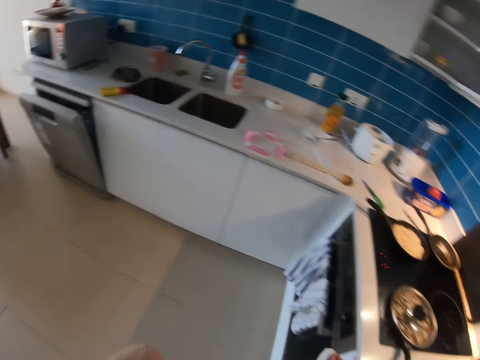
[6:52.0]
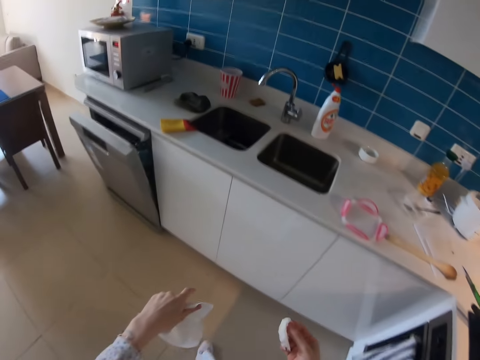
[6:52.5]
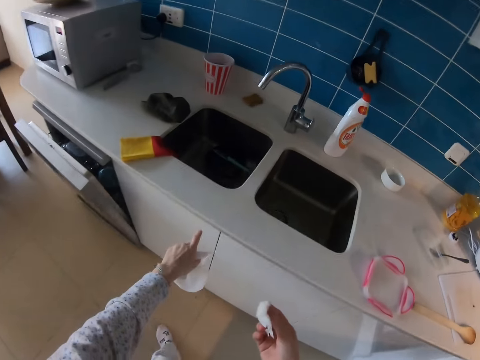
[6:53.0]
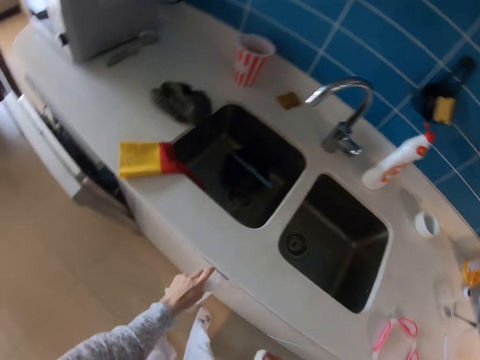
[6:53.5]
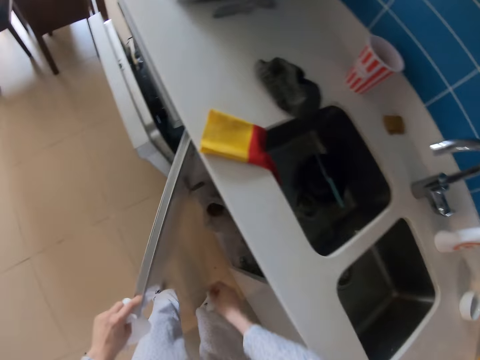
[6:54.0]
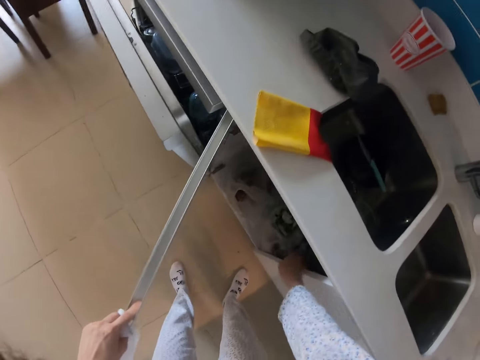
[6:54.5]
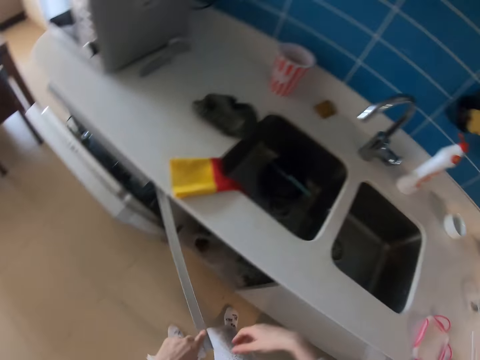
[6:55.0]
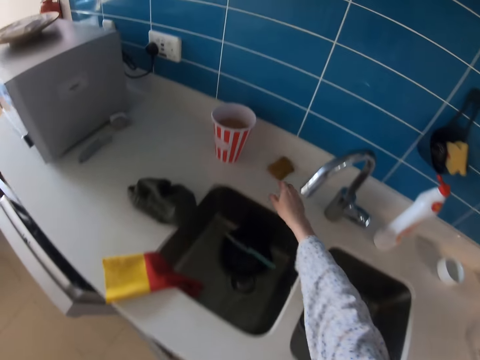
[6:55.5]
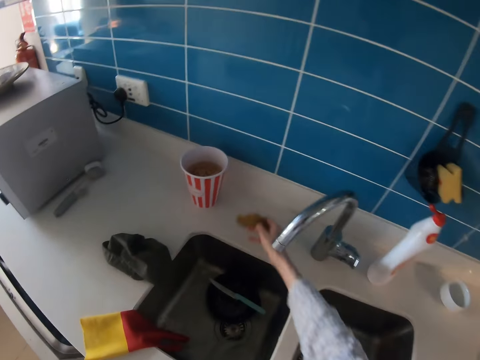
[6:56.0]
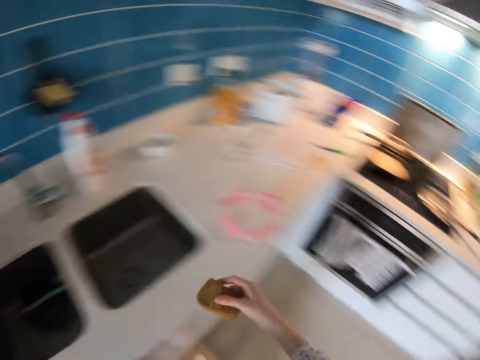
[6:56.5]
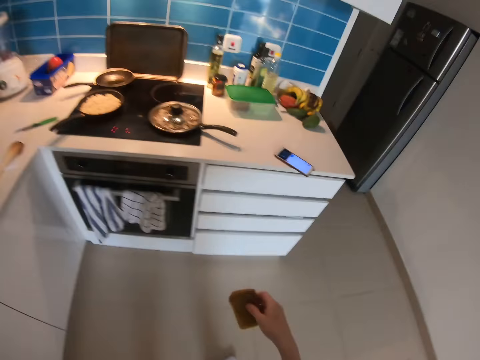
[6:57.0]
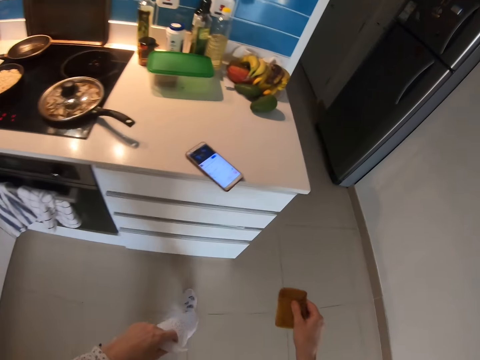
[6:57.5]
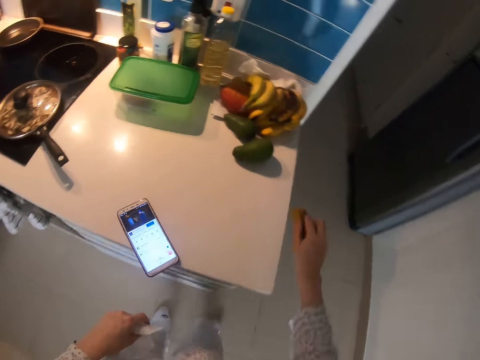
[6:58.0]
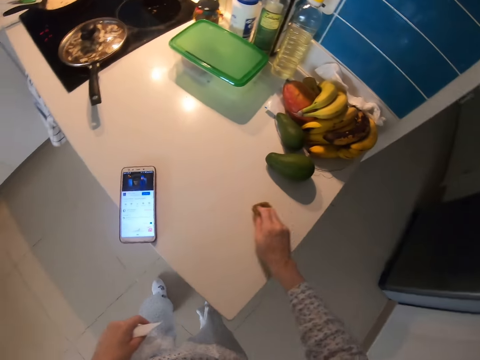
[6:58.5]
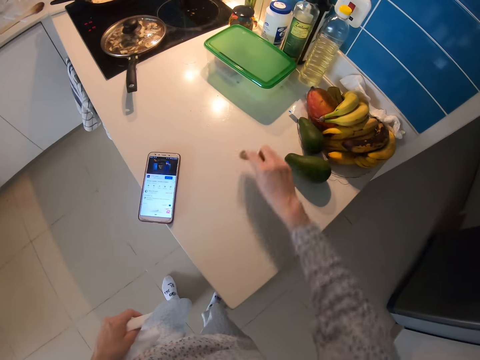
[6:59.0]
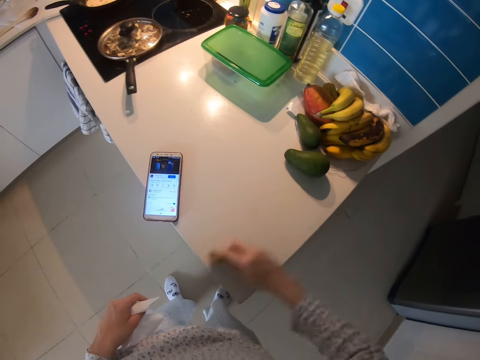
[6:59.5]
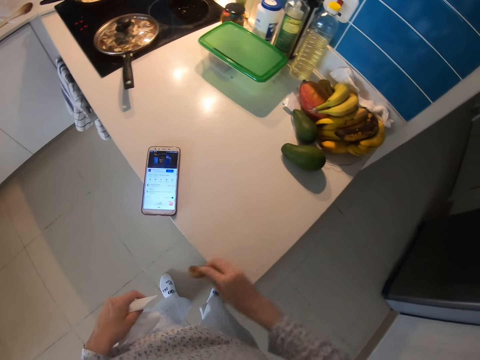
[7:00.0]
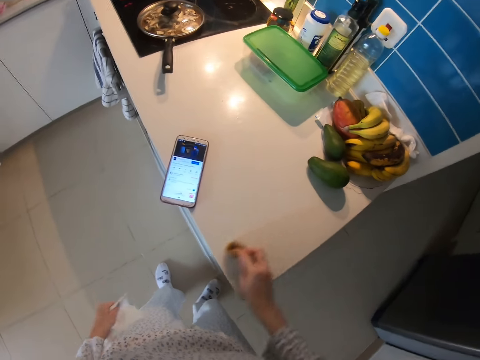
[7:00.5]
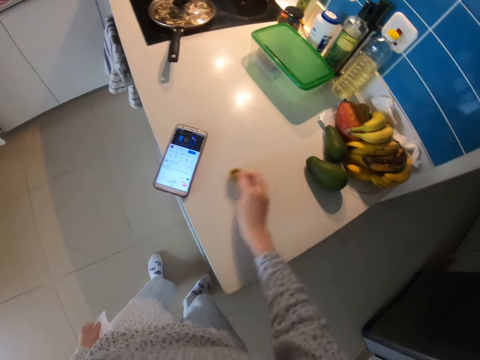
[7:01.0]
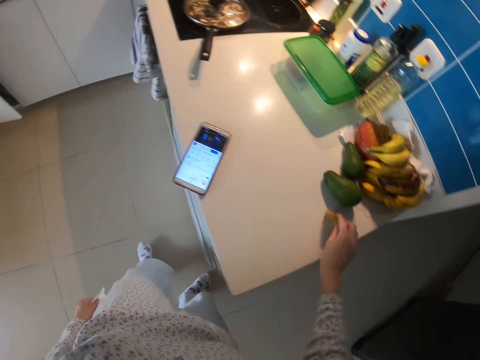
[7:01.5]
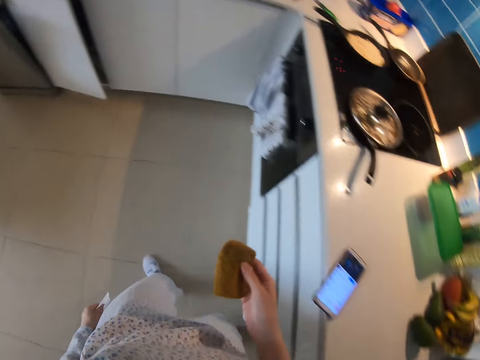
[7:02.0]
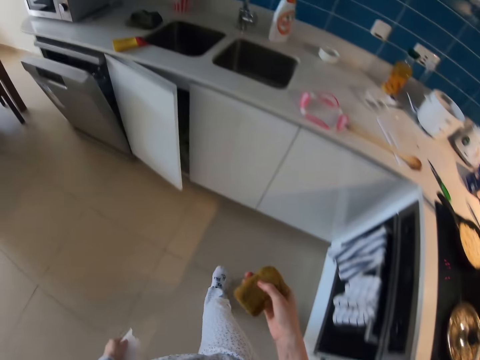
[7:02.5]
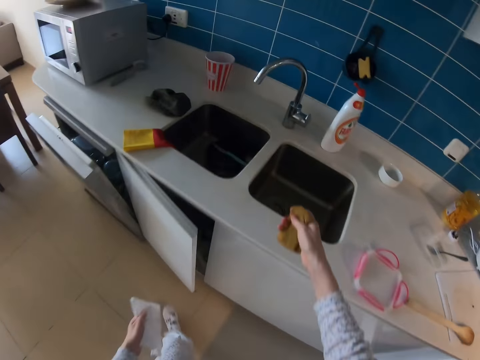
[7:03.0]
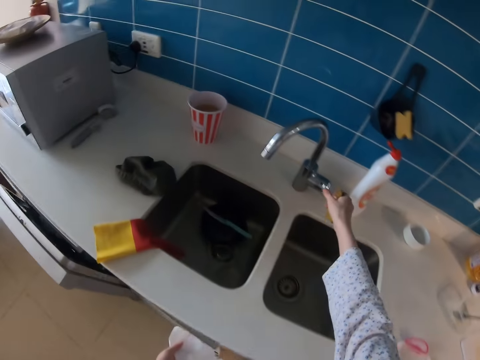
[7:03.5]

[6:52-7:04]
The camera wearer moves in the kitchen. They open a cabinet. They throw the serviette in the cabinet. They close the cabinet. They pick up a kitchen sponge from the counter. They move with the kitchen sponge in the kitchen. They wipe the counter with the kitchen sponge. They move with the kitchen sponge in the kitchen.

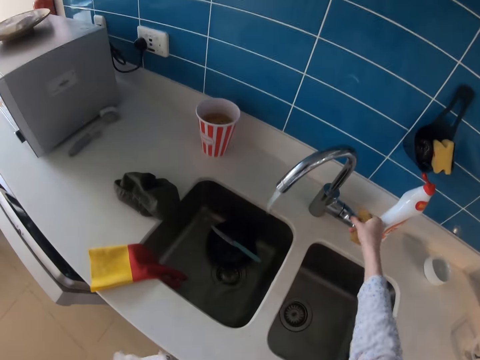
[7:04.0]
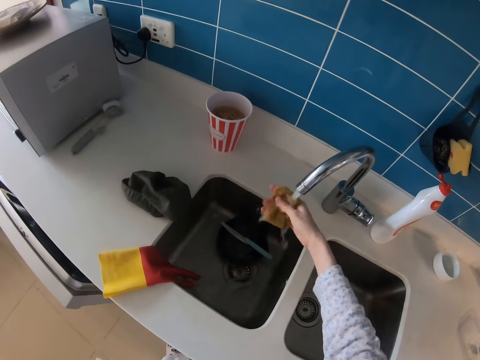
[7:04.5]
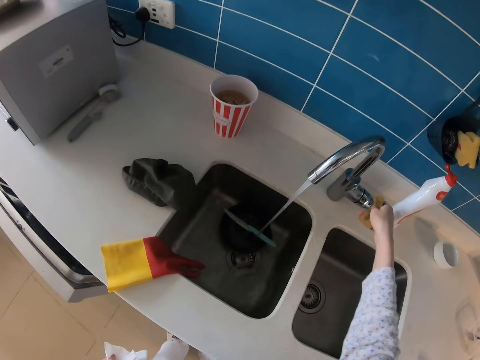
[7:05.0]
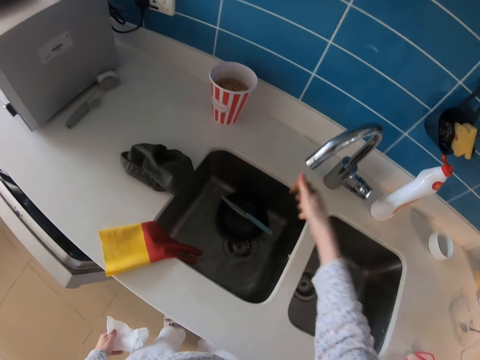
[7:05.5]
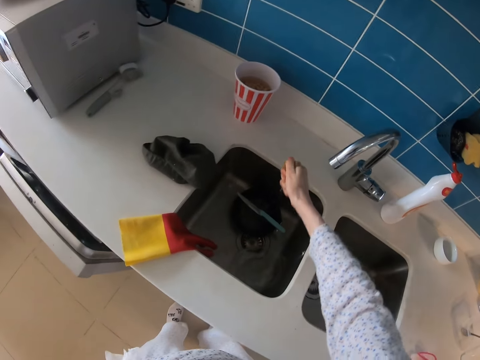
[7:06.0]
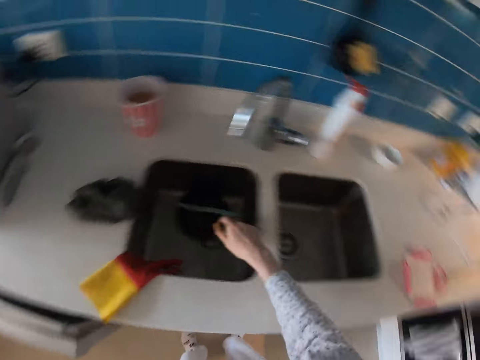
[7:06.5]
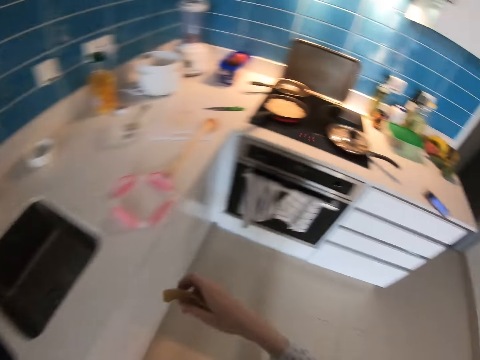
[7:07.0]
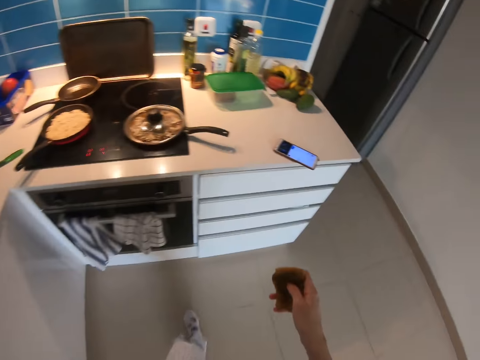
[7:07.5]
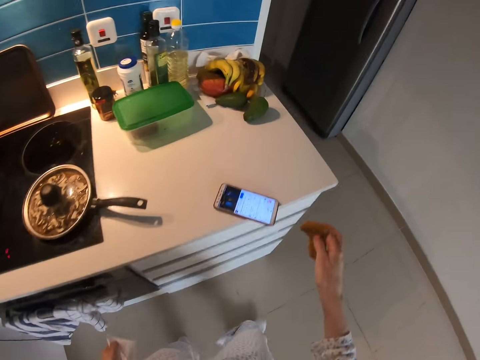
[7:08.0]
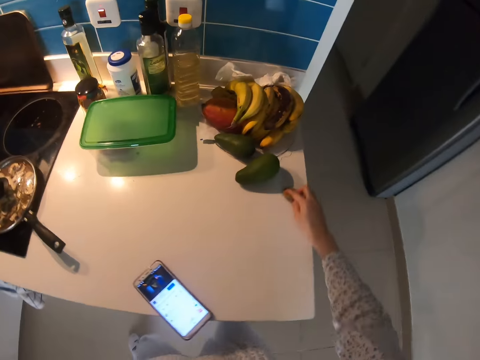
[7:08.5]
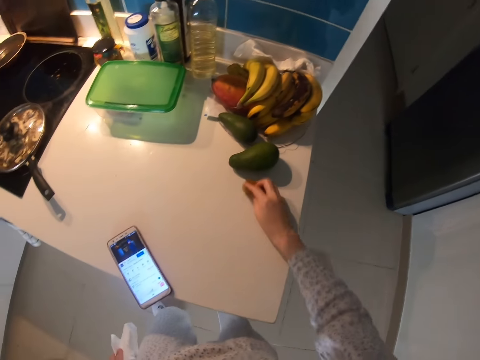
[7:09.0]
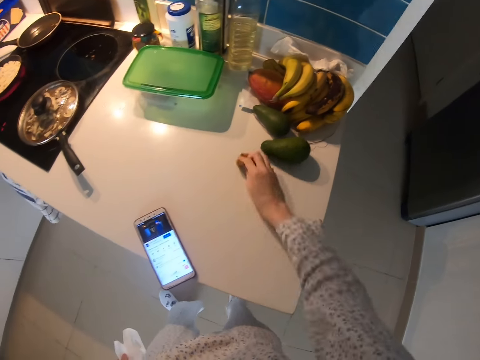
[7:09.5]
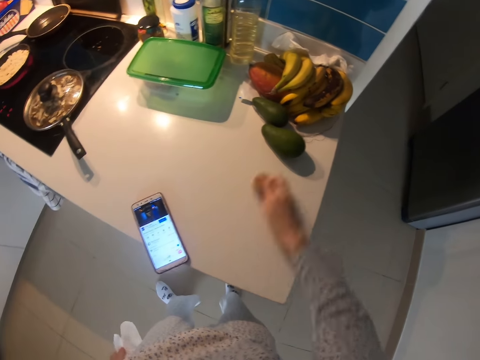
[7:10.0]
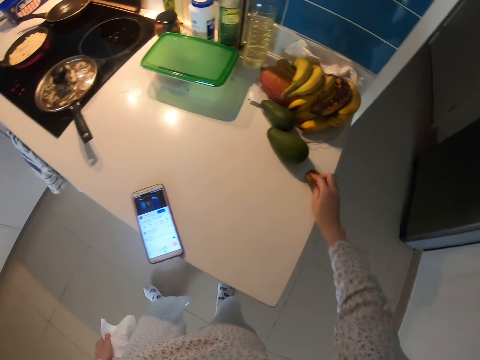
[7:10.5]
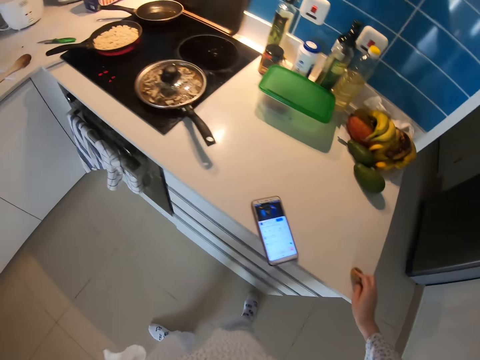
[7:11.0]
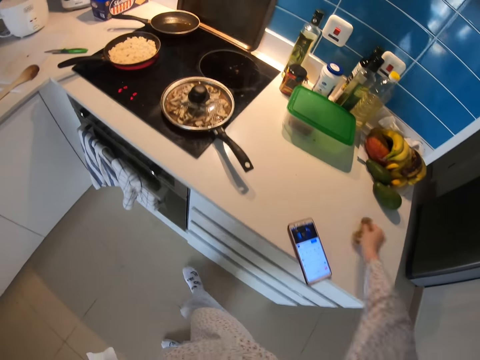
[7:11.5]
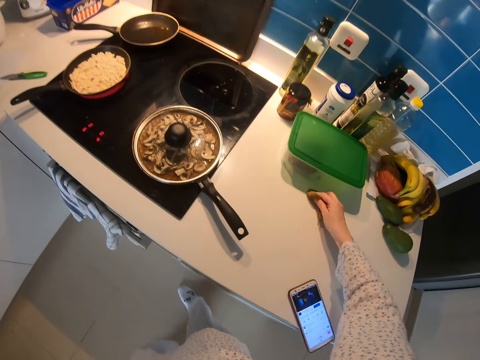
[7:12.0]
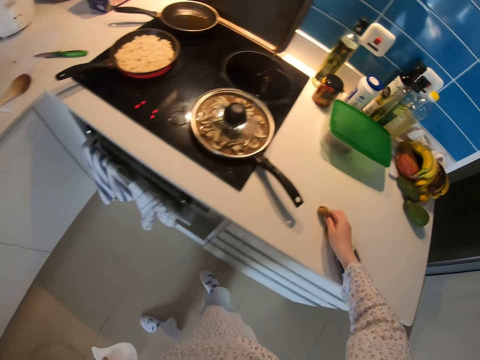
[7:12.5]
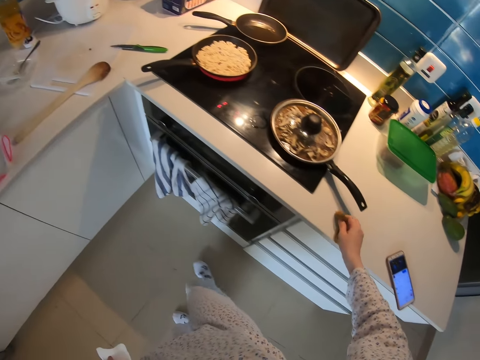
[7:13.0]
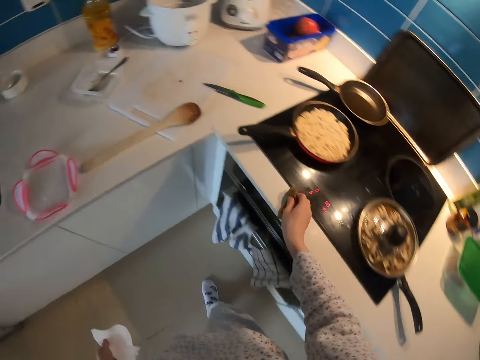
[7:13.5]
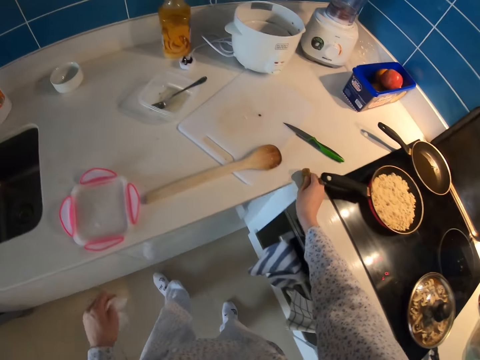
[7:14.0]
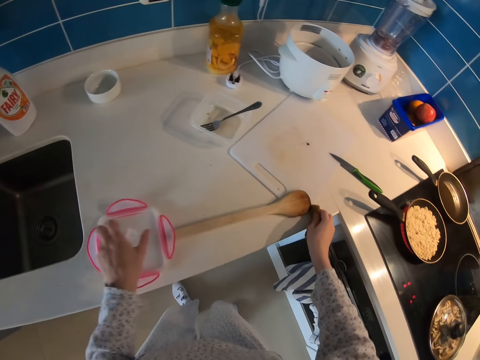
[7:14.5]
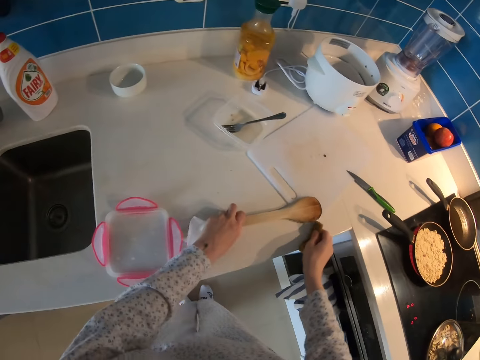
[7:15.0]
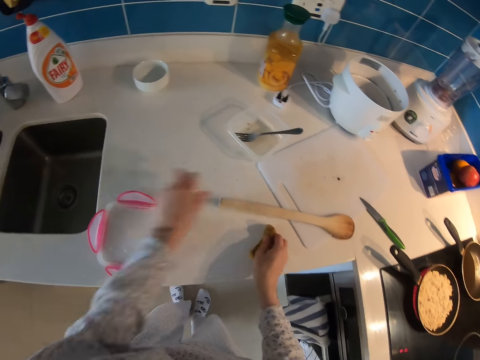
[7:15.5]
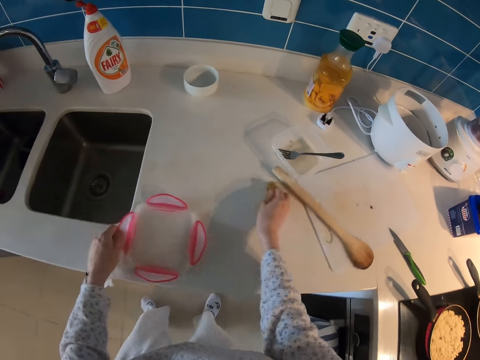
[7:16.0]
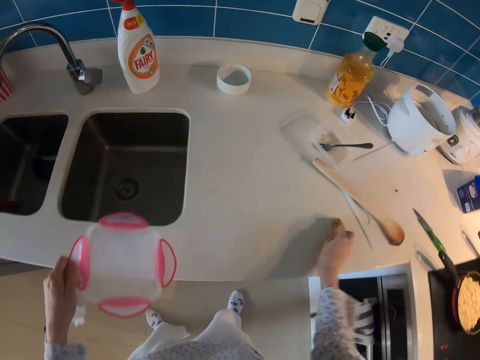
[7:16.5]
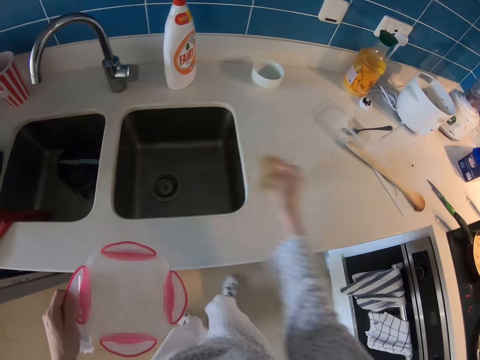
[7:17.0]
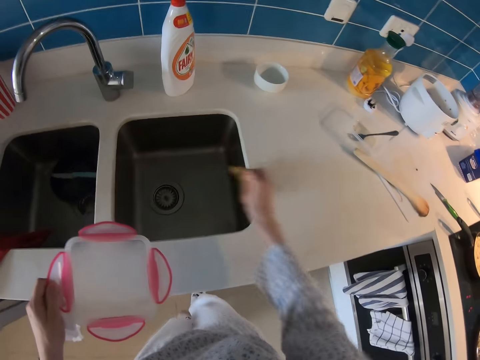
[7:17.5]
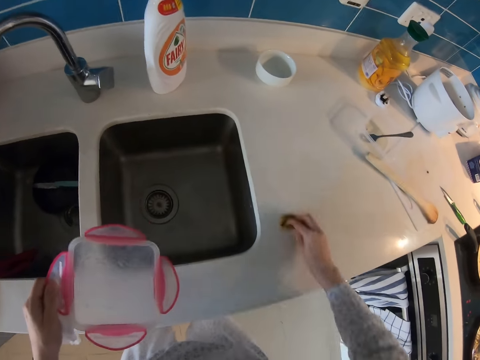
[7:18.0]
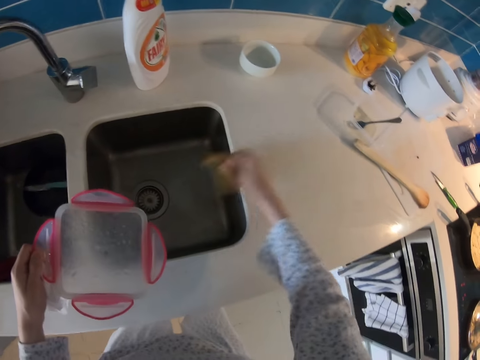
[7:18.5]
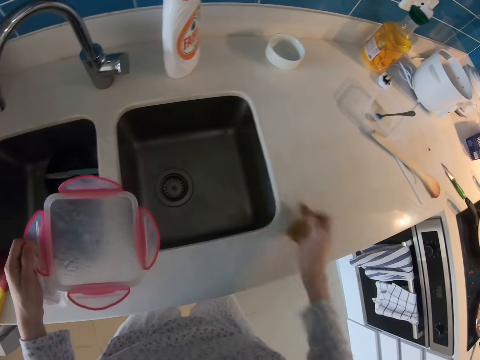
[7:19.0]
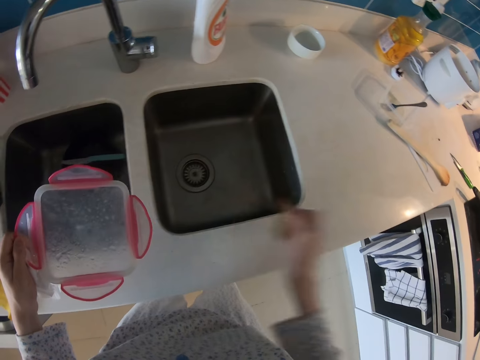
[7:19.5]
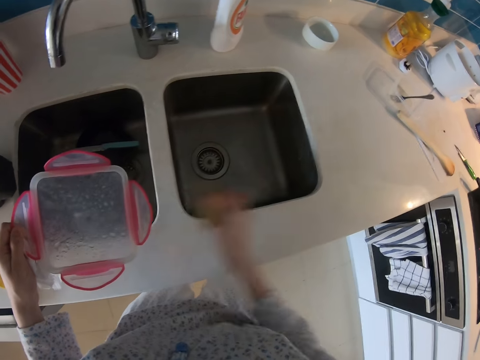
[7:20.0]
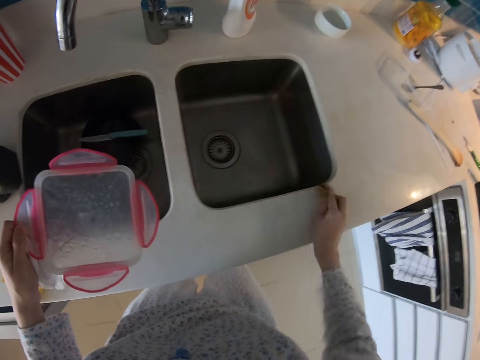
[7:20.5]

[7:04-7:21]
The camera wearer turns on the tap in the sink. They wash the kitchen sponge in the sink. They turn off the tap in the sink. They remove water from the kitchen sponge. They move with the kitchen sponge in the kitchen. They wipe the counter with the kitchen sponge. They pick up the wooden cooking spoon. They move the cooking stick on the counter. They pick up the dish. They pick up the lid from the counter. They wipe the dirt to the sink. They clean the sink table.
